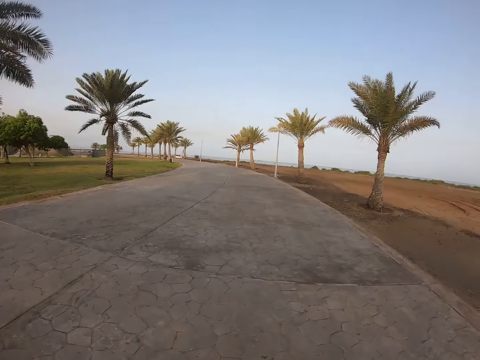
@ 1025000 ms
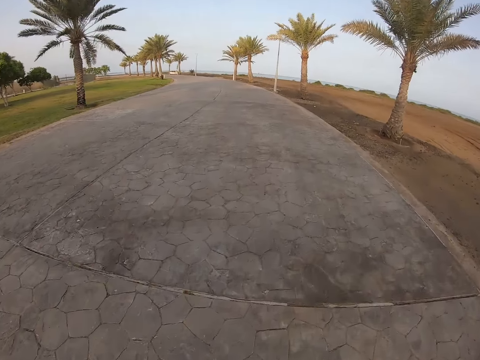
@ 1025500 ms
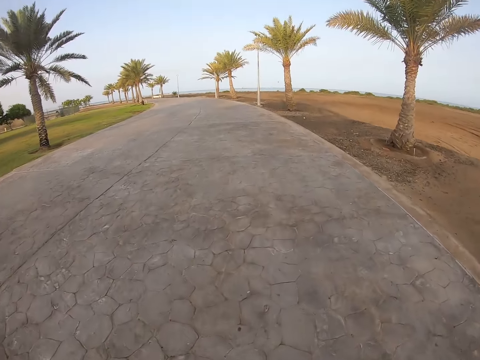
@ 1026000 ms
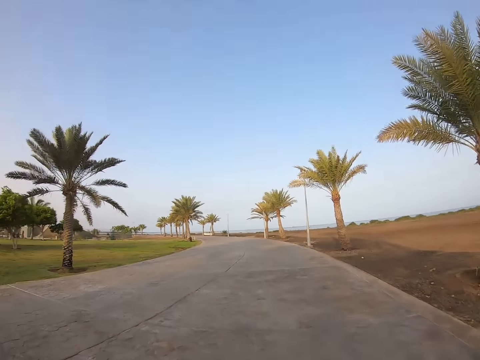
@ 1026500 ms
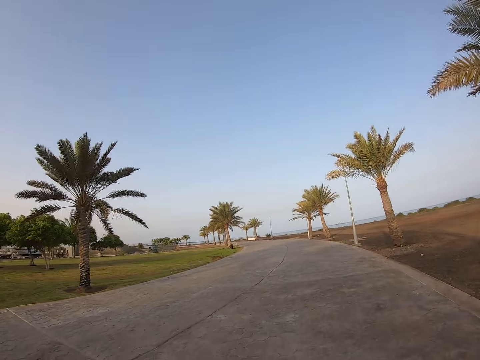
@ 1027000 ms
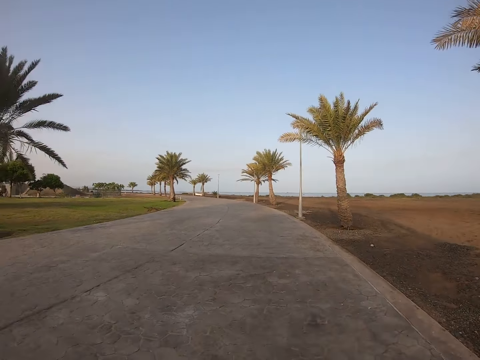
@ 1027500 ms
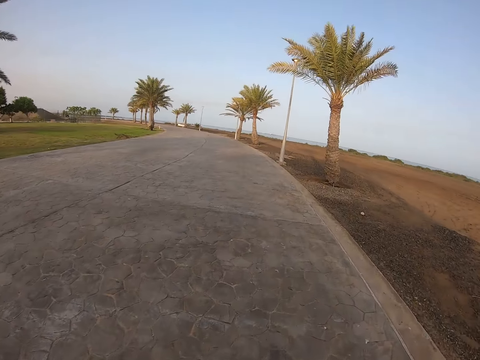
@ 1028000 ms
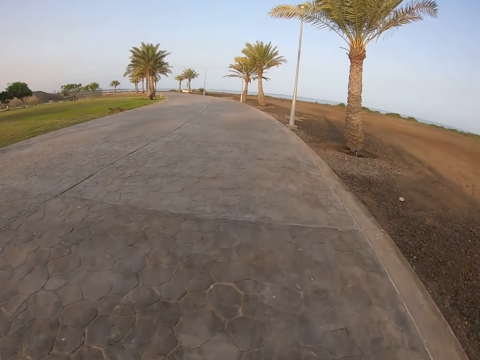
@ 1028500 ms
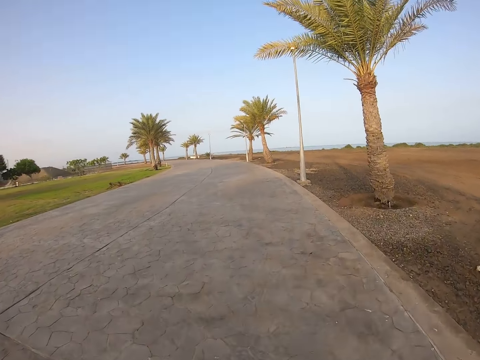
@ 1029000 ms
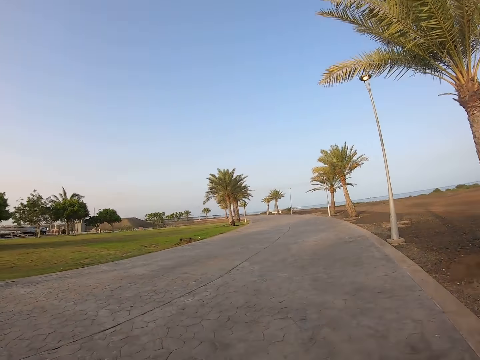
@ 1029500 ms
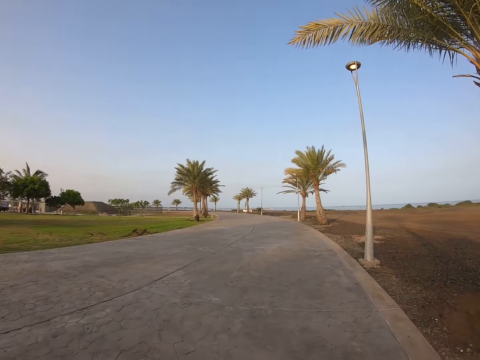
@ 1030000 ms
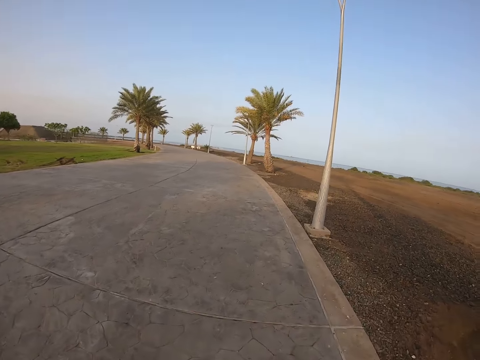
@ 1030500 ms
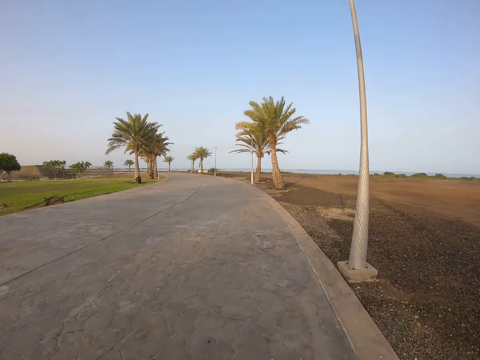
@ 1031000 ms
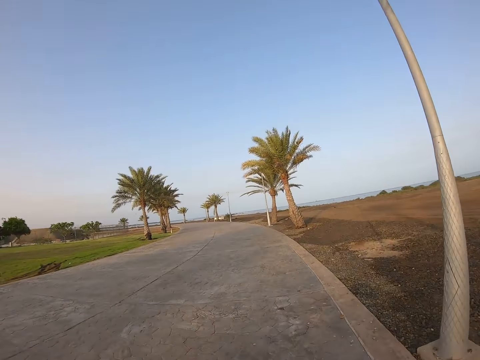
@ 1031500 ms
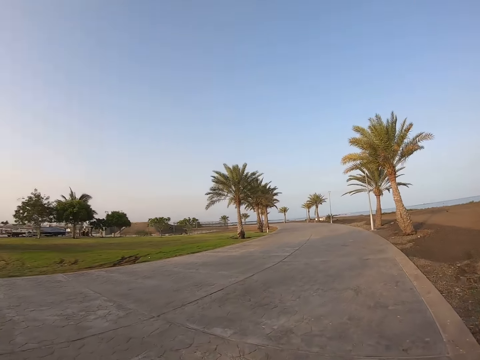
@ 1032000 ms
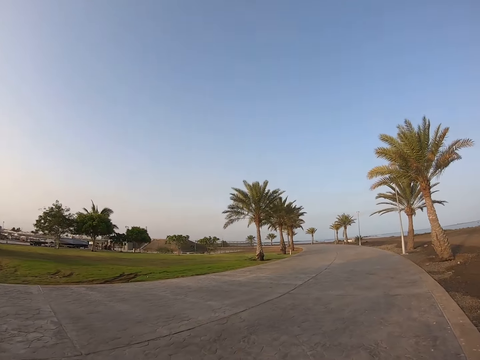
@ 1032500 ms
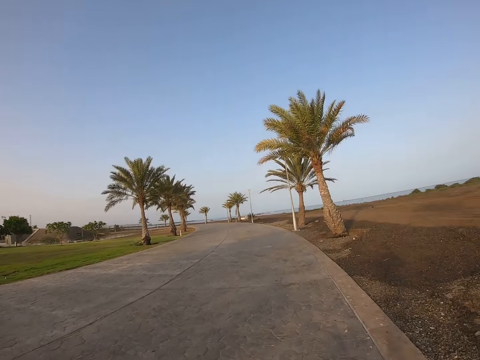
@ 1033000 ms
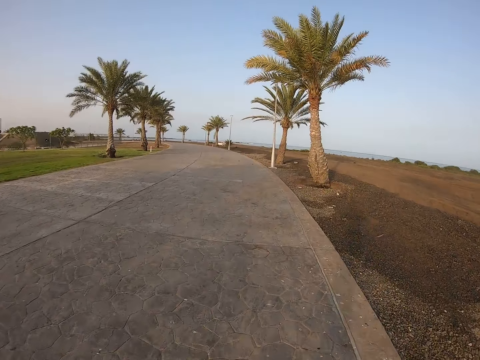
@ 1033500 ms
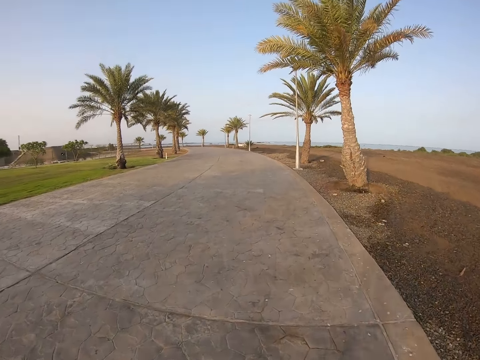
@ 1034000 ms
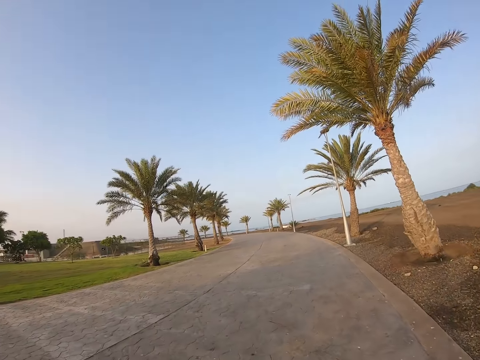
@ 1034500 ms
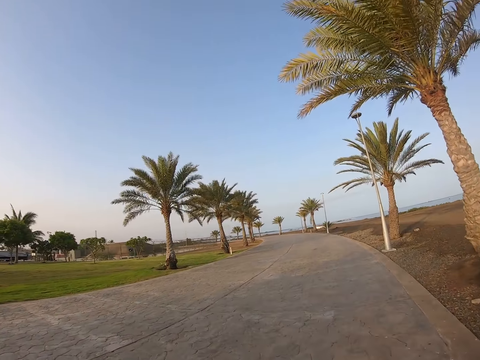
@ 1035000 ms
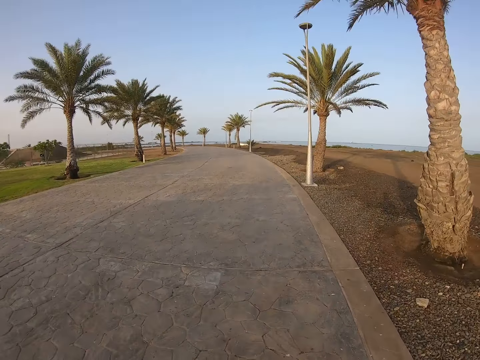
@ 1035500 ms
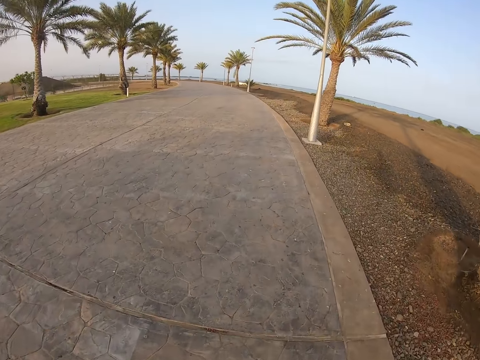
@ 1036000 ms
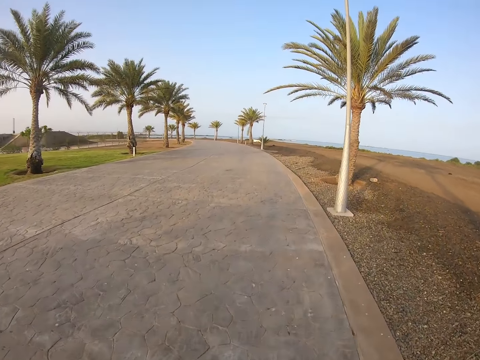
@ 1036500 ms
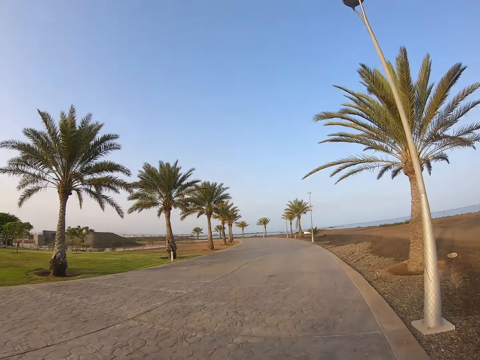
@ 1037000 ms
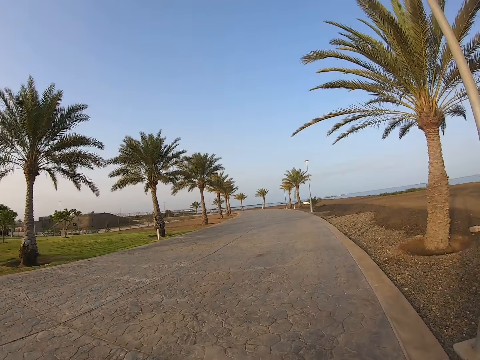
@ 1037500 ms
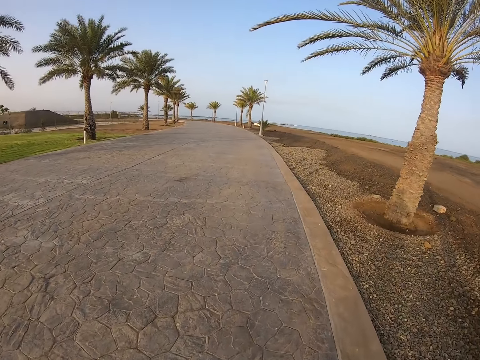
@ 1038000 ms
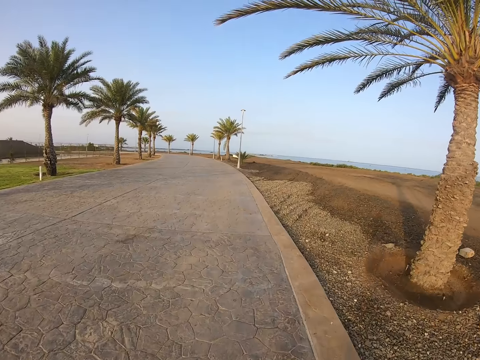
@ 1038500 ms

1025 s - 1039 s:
The camera wearer runs on the road. They run on the road again. They look around. They run on the road.

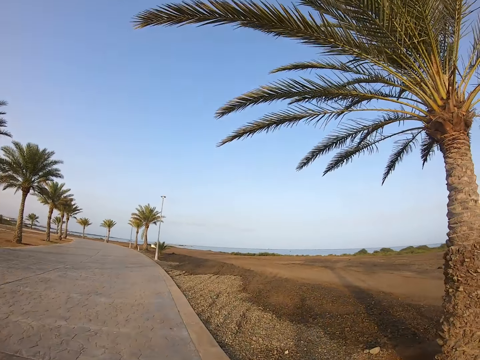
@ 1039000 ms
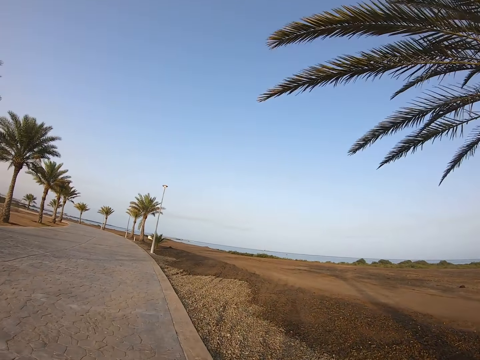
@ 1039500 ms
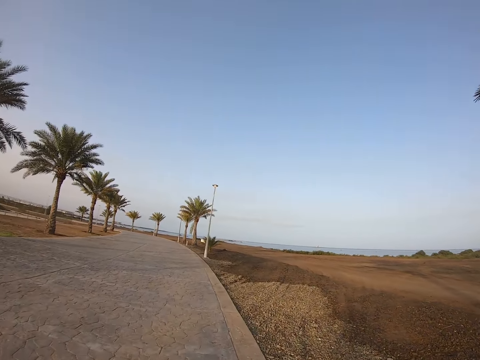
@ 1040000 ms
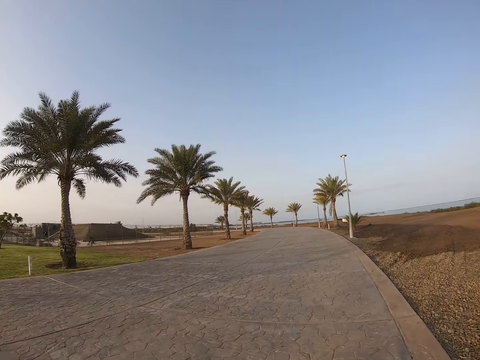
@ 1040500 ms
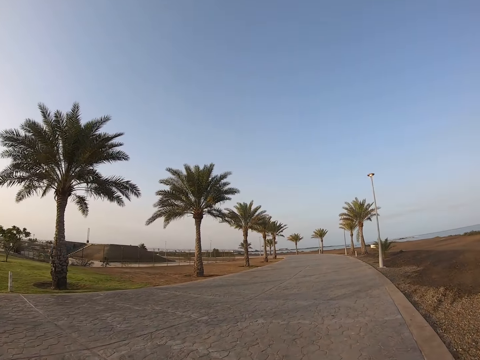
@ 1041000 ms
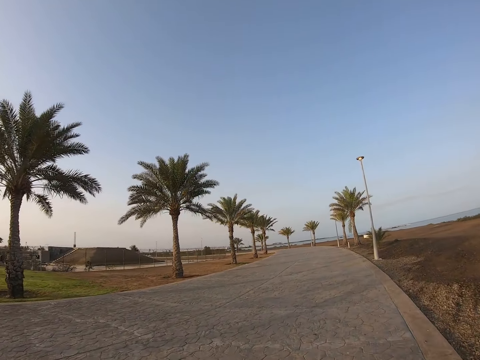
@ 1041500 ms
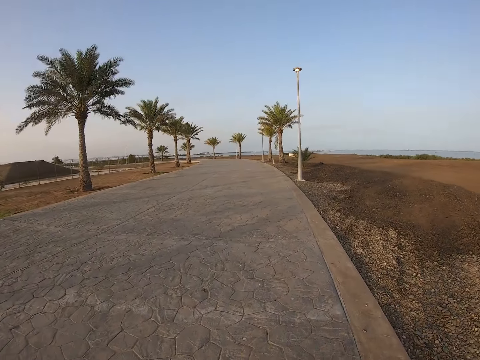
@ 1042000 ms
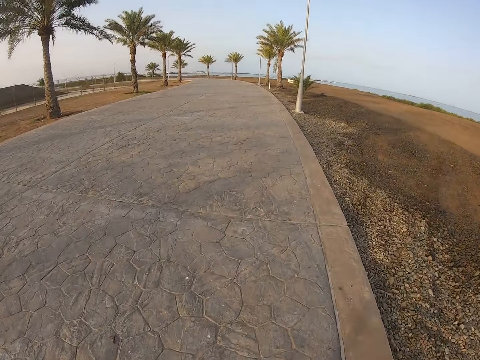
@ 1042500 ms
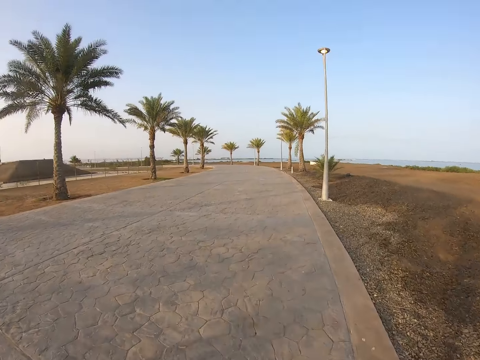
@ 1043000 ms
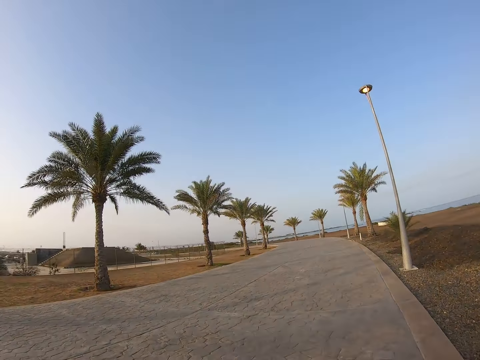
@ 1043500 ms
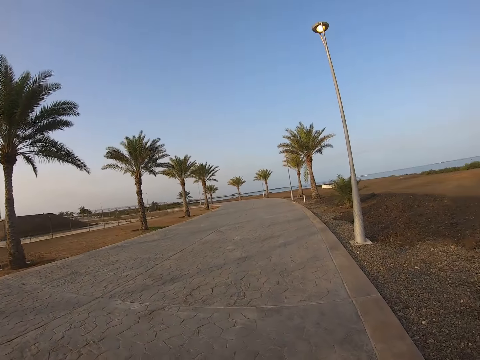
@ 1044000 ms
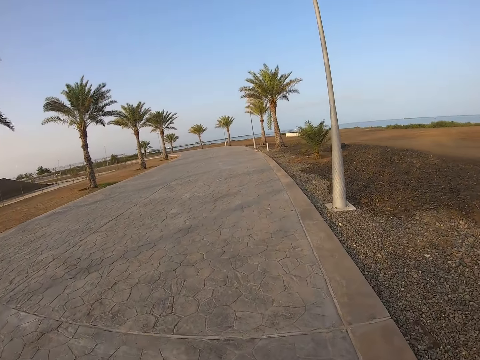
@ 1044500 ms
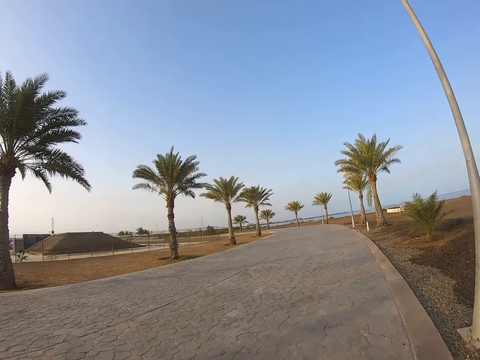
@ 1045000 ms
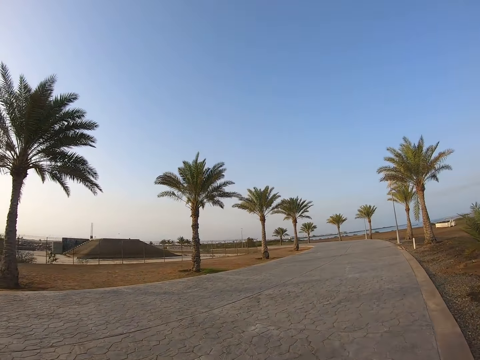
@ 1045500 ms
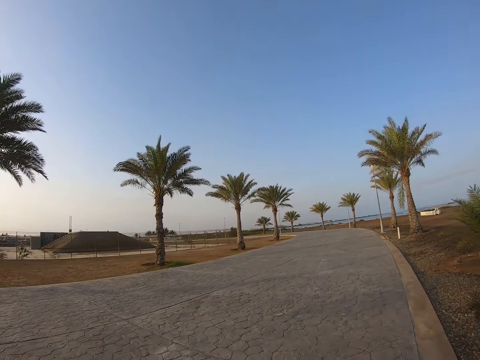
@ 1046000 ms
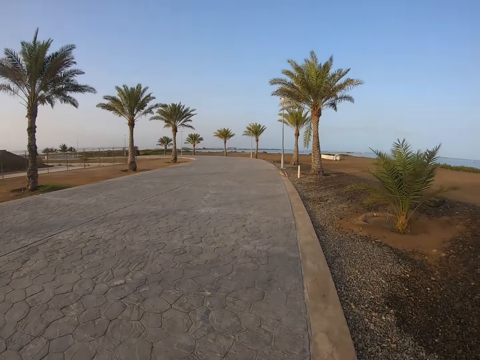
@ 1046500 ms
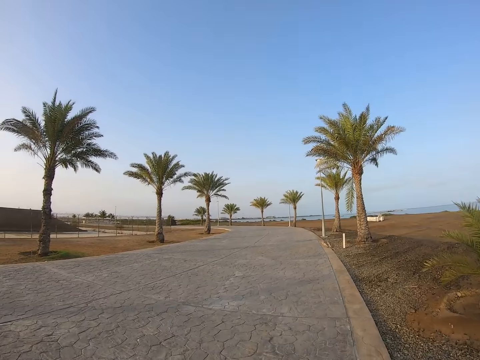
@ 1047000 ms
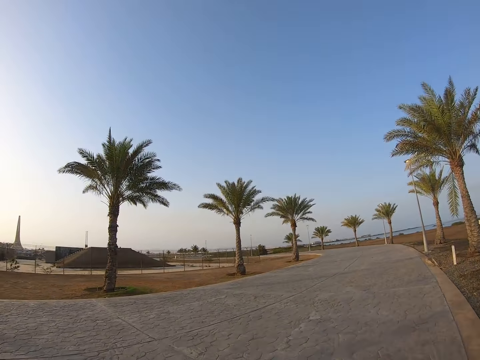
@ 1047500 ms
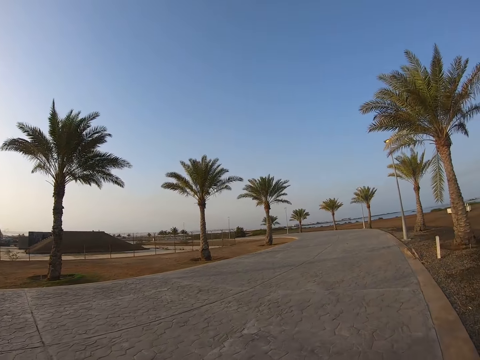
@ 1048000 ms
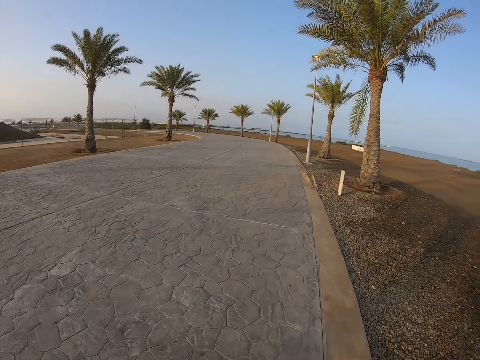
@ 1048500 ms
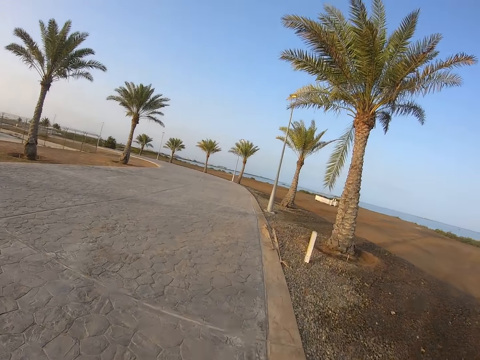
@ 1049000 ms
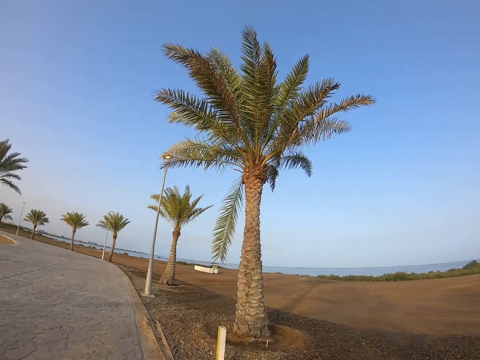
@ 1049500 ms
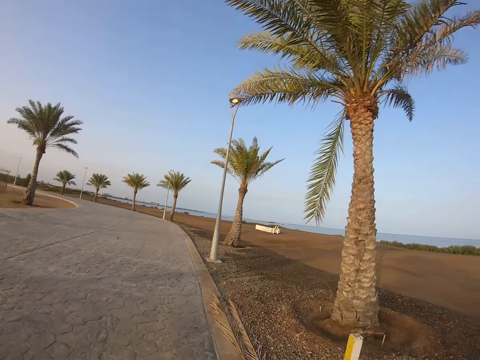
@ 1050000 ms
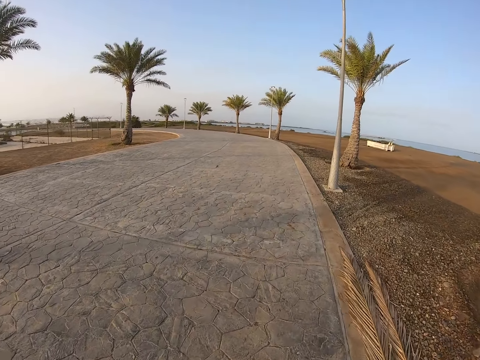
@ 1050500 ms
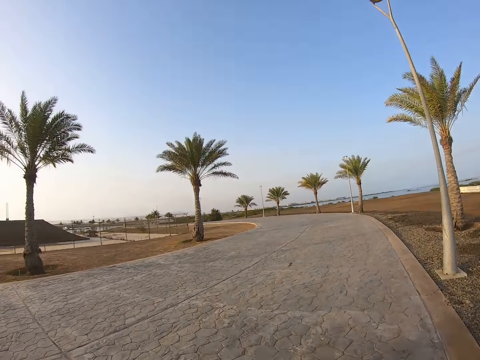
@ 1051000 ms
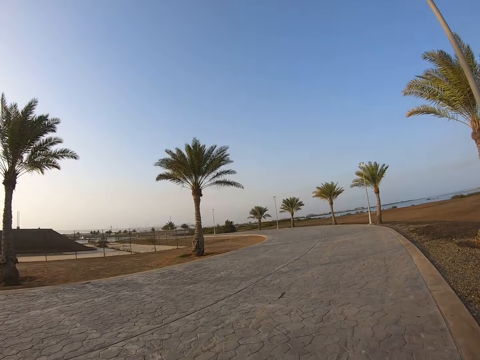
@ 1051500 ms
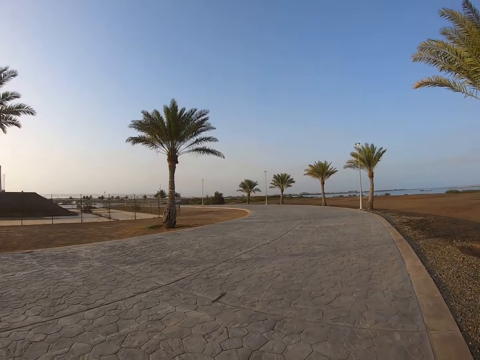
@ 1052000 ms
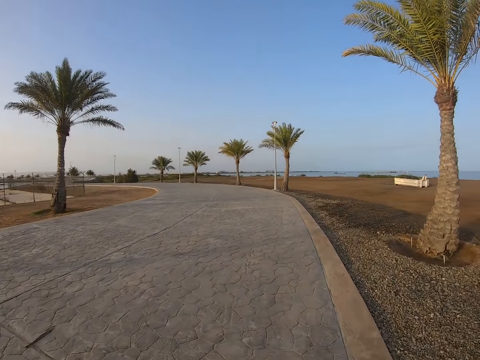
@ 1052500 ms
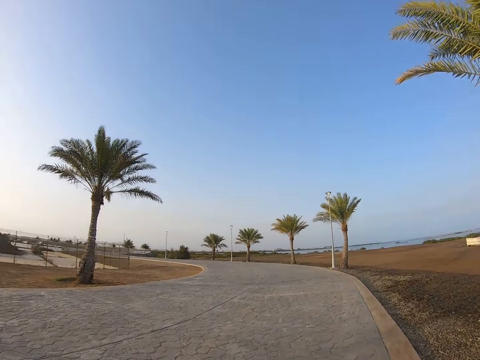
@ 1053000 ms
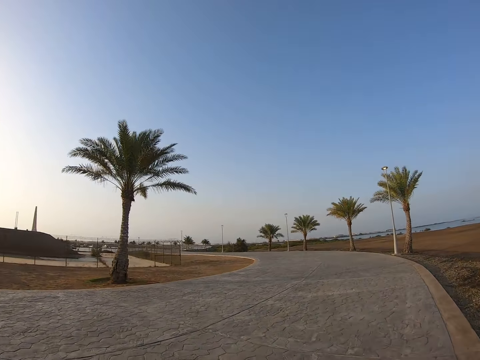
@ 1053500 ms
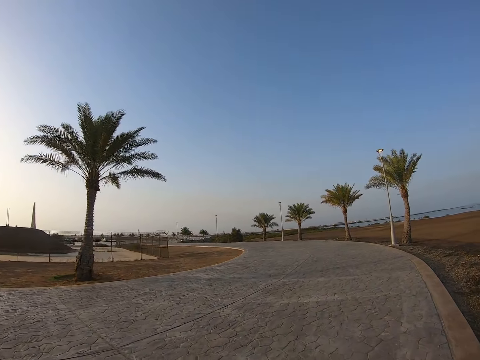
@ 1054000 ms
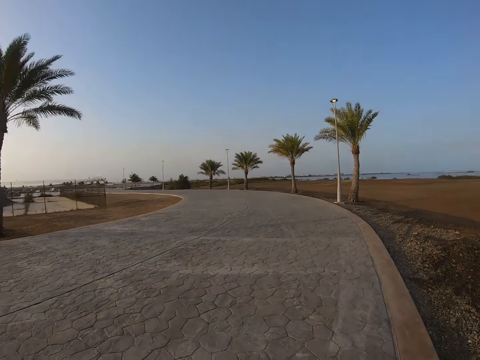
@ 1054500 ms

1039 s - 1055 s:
The camera wearer looks around. They run on the road. They look around. They run on the road.
